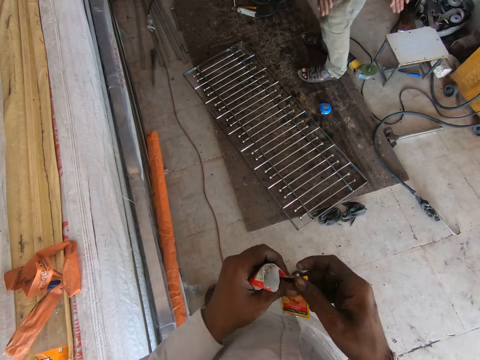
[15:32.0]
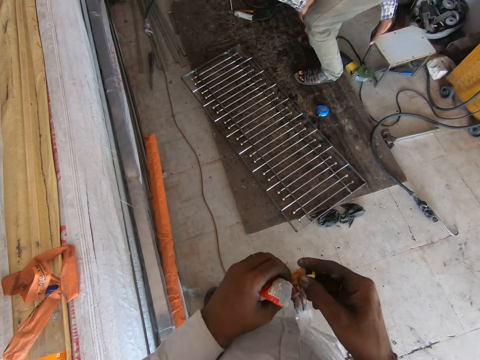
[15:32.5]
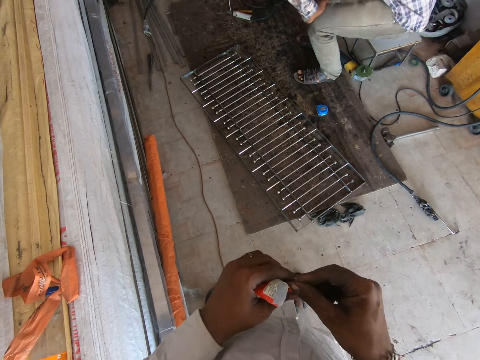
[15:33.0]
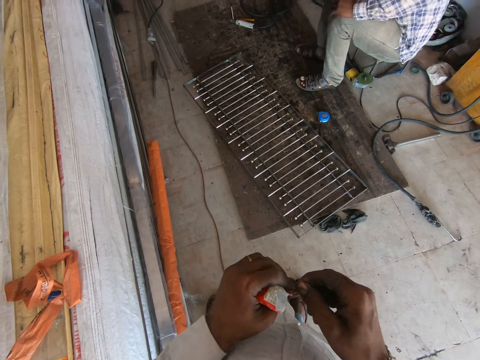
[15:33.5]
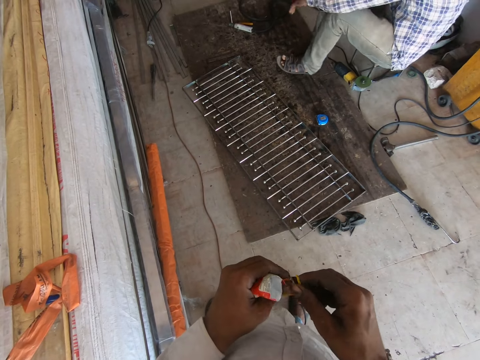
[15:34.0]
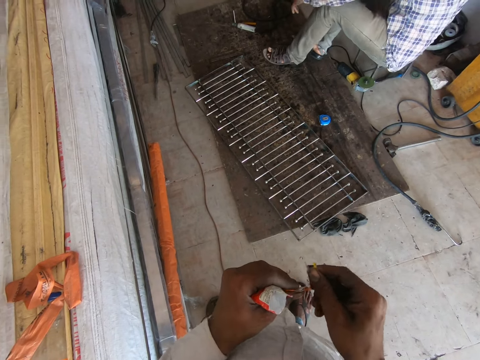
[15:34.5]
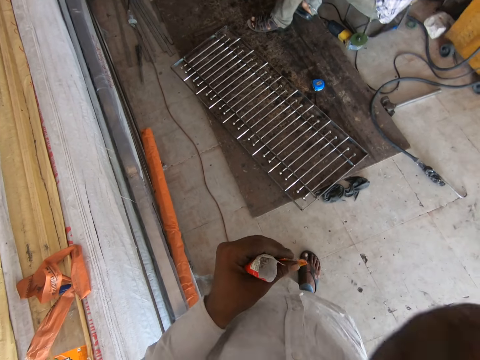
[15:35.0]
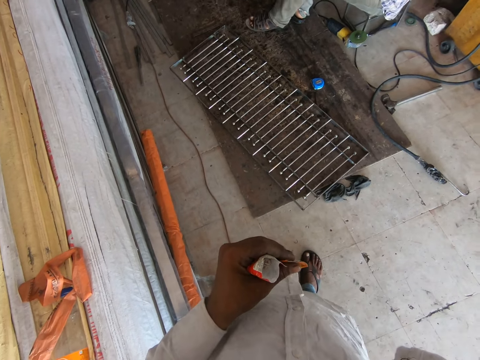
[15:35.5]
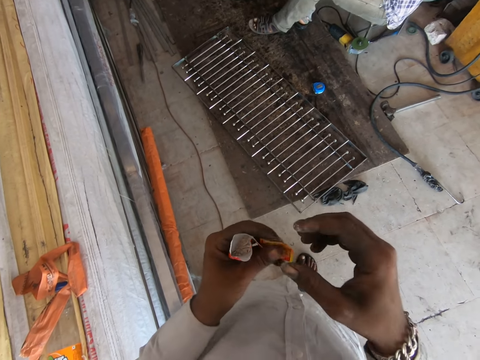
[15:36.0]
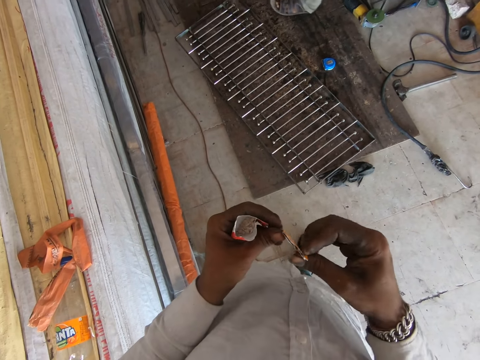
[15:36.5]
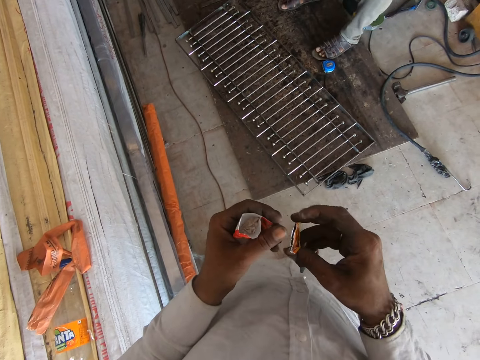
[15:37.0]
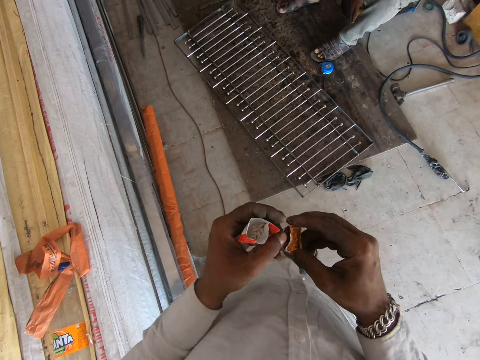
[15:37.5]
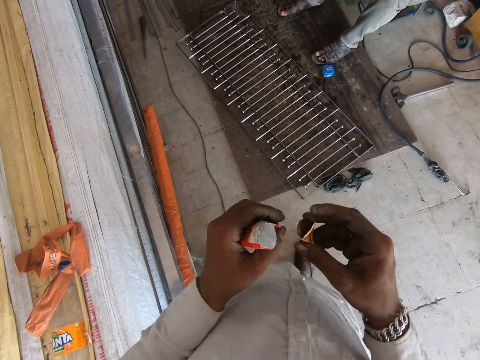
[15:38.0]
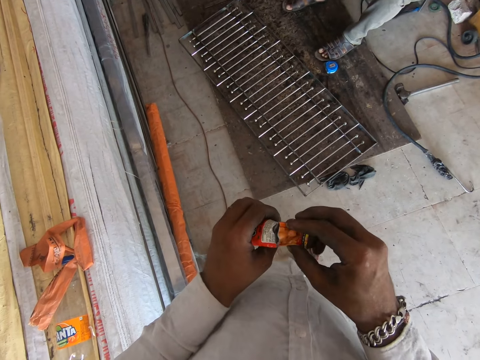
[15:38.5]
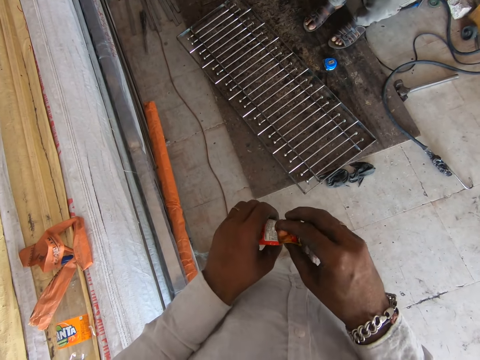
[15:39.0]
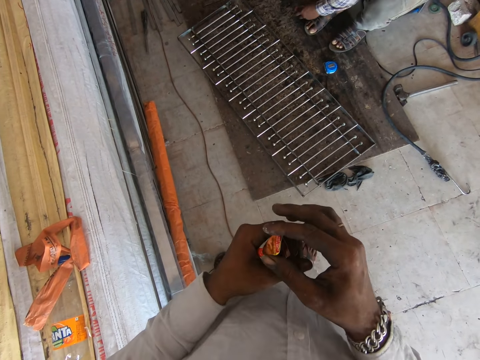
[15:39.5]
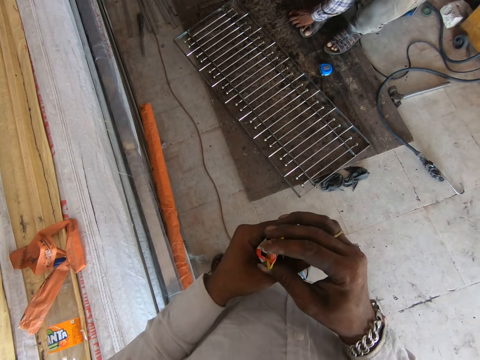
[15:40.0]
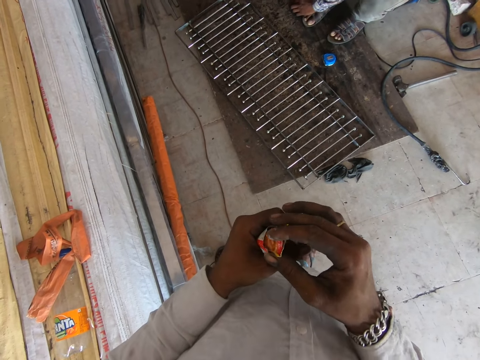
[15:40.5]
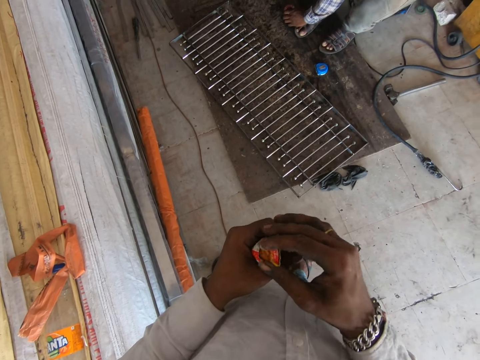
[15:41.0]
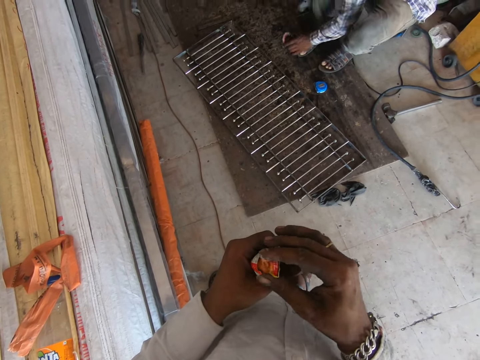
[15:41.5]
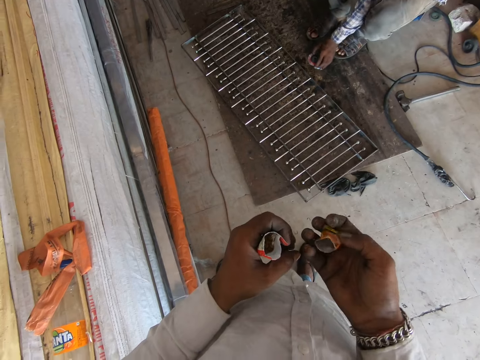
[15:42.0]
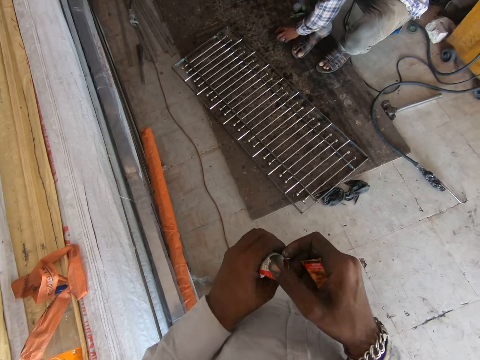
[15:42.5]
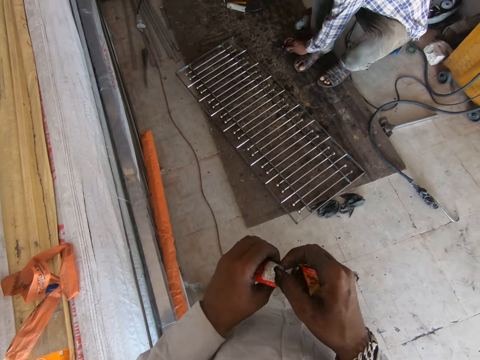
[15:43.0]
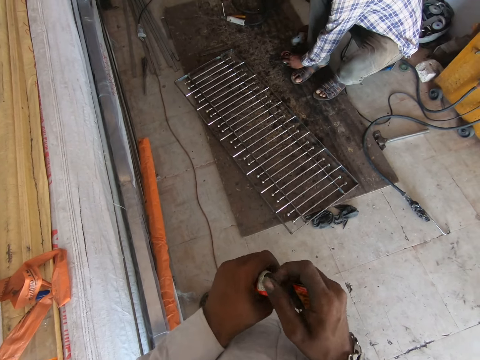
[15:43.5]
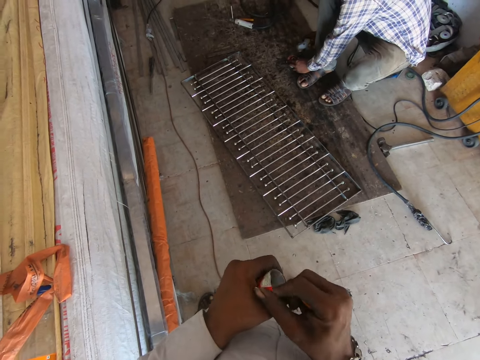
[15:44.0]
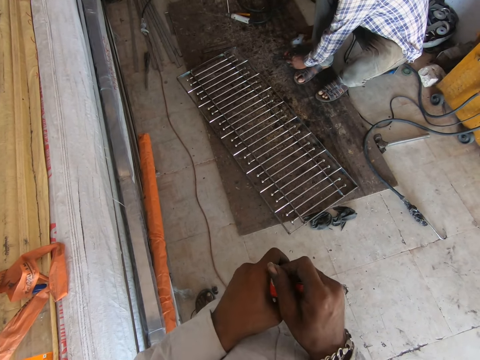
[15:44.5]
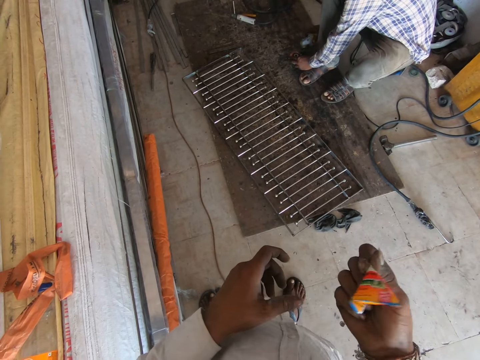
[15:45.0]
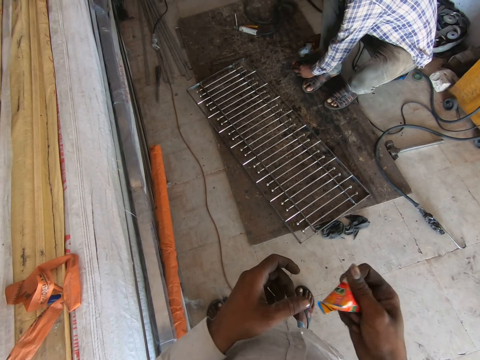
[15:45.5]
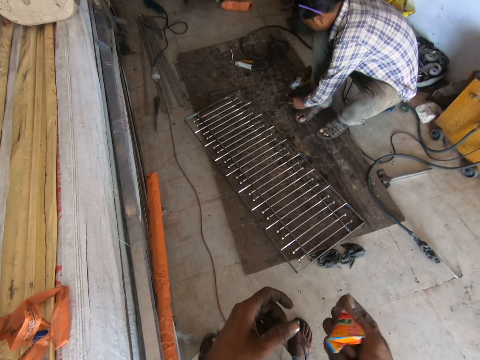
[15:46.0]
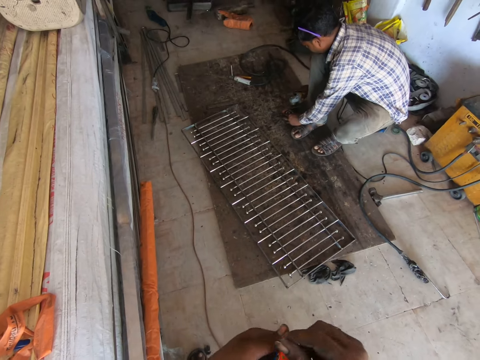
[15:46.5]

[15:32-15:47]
The camera wearer cuts the sachet.

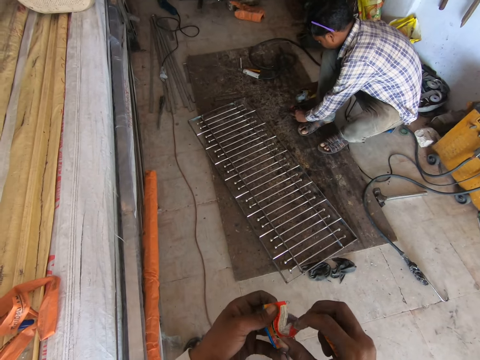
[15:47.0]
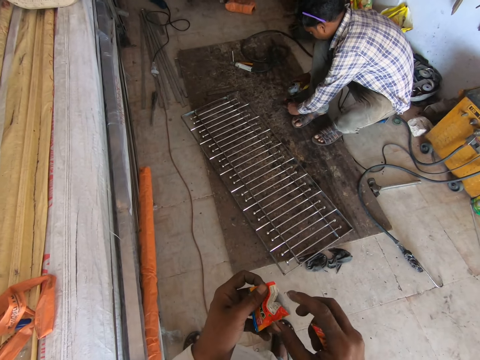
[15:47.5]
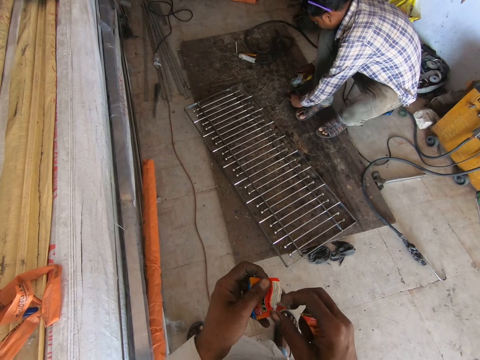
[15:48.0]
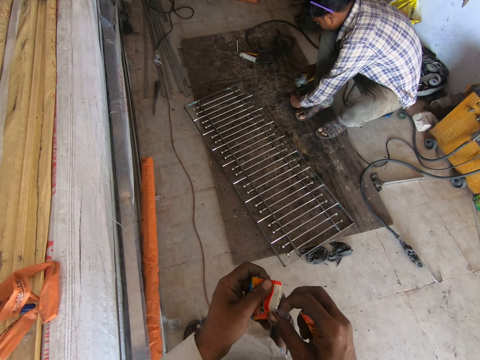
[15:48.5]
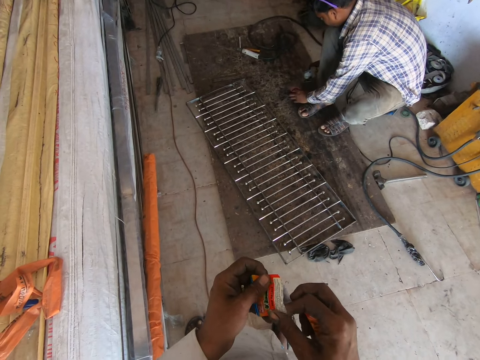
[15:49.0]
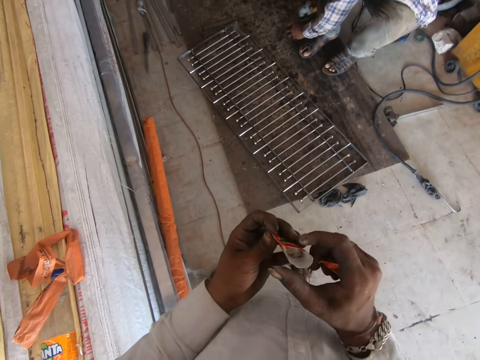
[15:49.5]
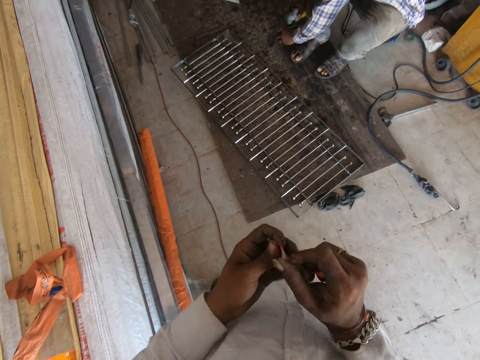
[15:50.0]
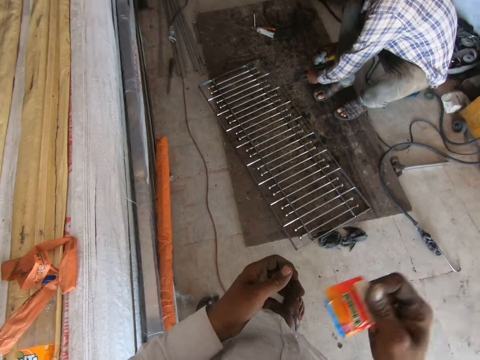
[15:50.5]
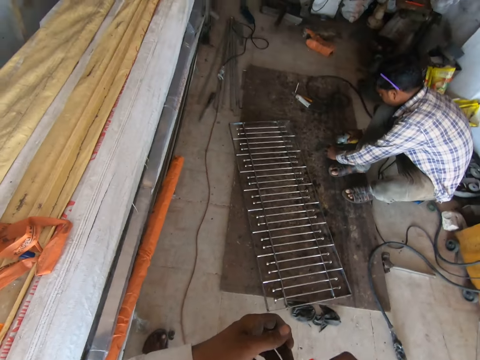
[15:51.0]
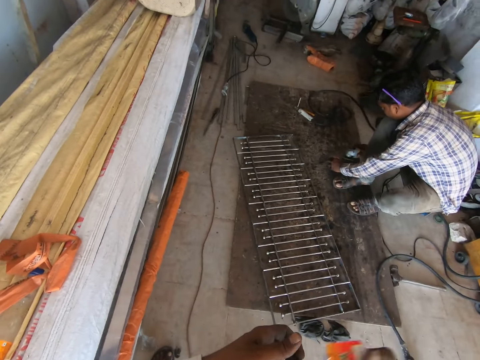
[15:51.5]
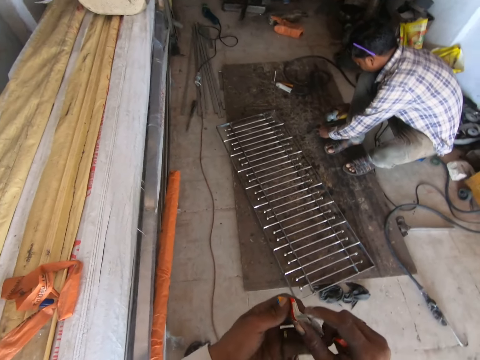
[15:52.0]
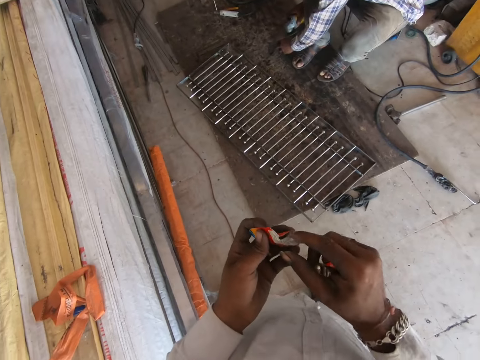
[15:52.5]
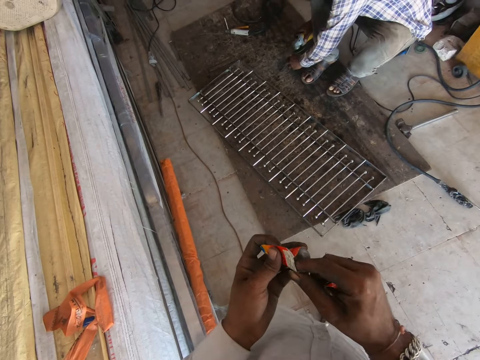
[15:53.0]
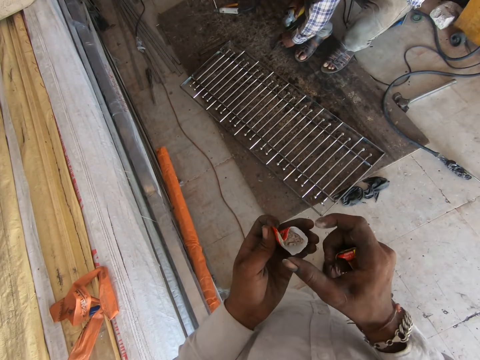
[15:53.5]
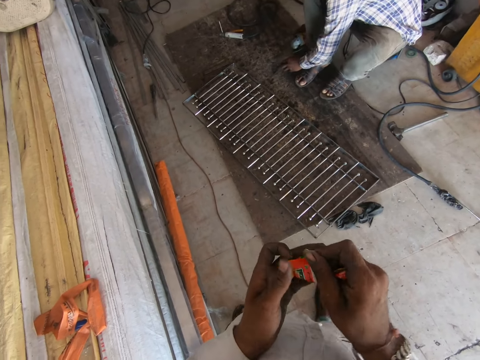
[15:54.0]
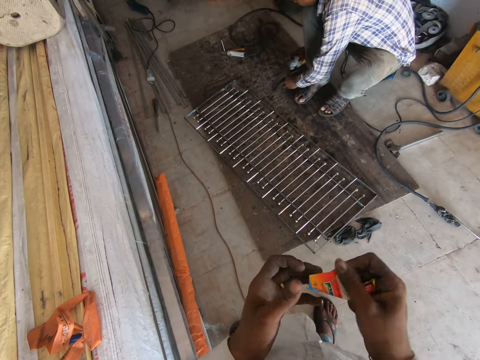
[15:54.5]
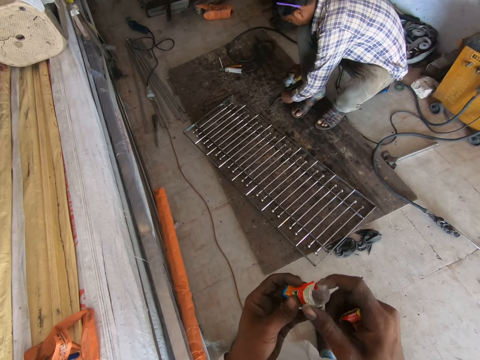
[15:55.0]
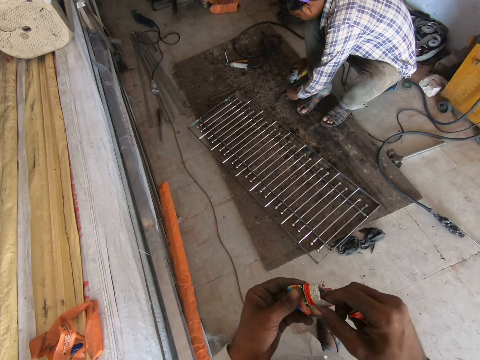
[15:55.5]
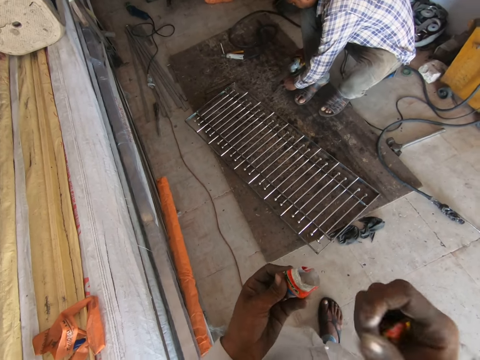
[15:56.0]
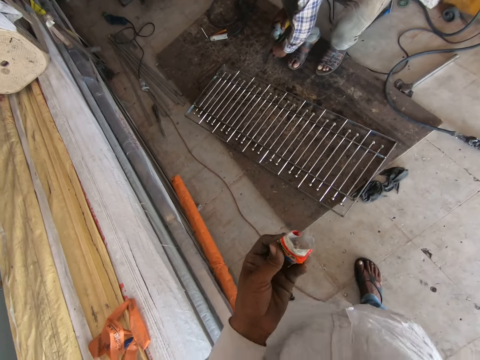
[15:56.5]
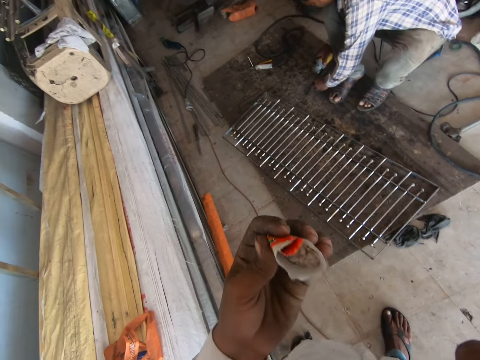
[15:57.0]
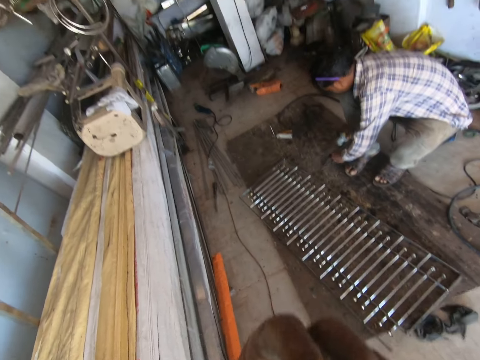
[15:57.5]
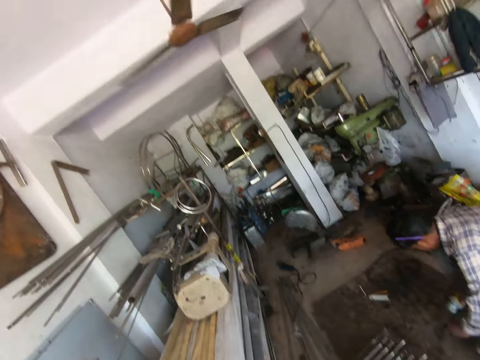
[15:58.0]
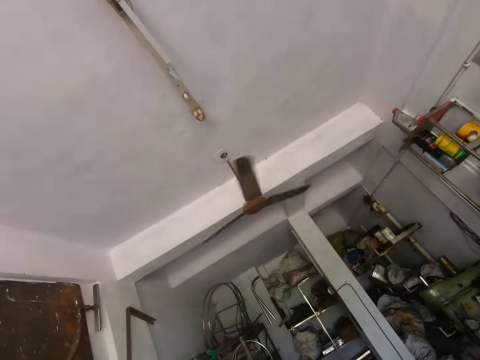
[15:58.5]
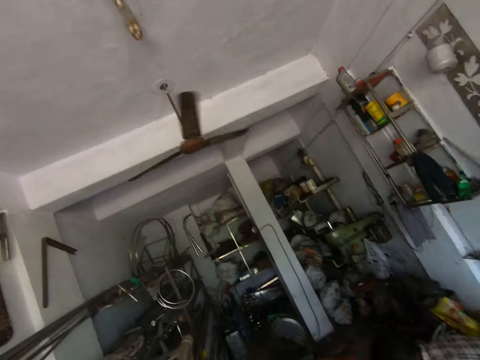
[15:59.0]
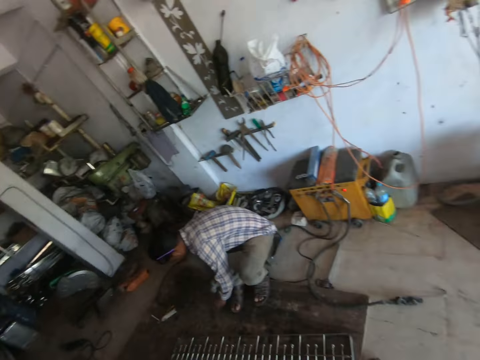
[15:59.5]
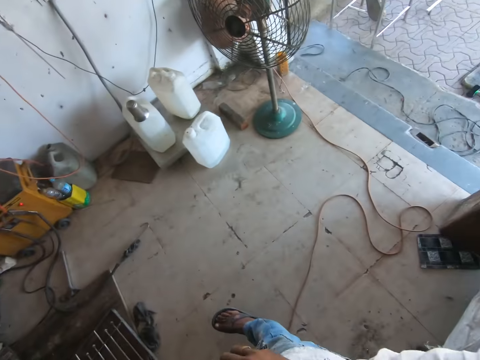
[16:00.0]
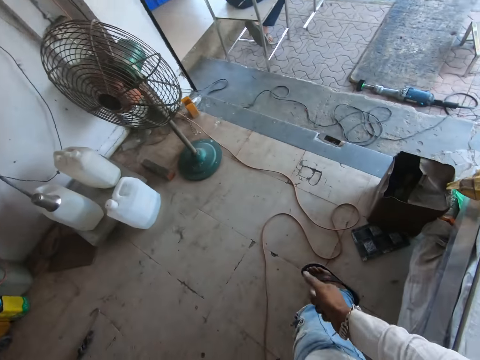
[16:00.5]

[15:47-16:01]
The camera wearer holds the sachet with the right hand. They look around.
